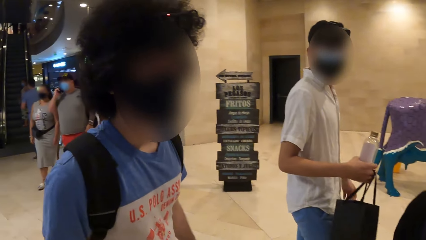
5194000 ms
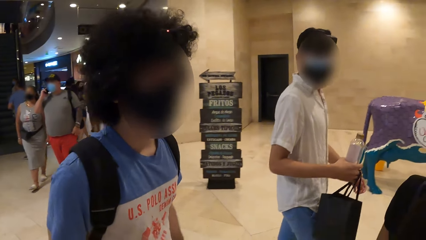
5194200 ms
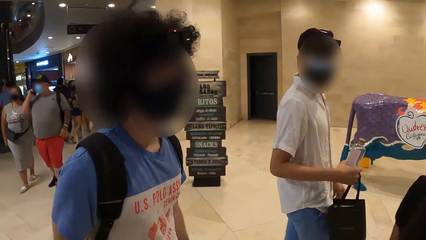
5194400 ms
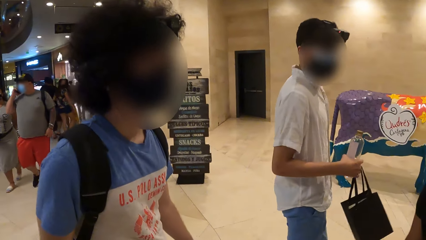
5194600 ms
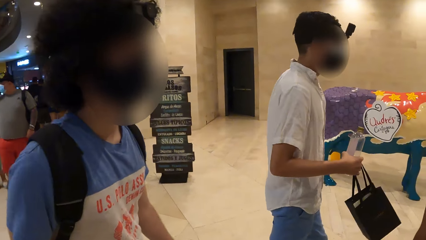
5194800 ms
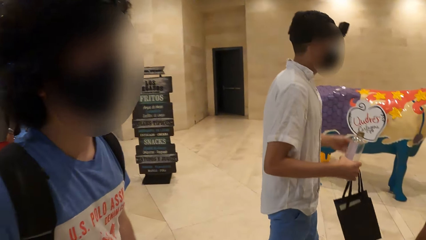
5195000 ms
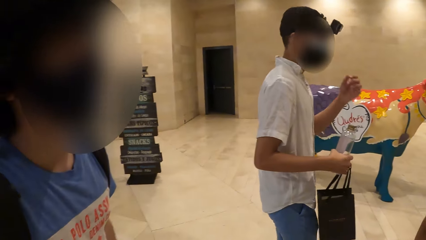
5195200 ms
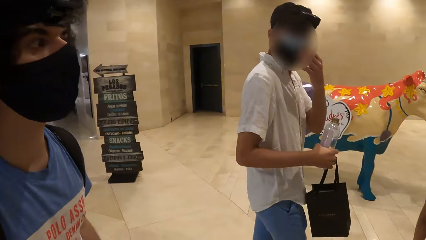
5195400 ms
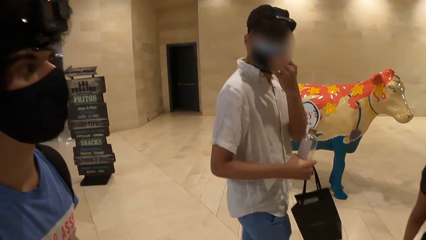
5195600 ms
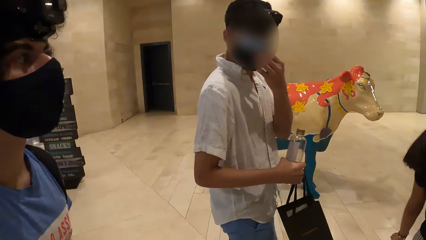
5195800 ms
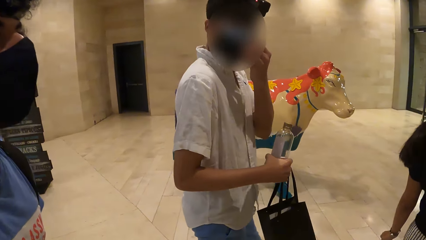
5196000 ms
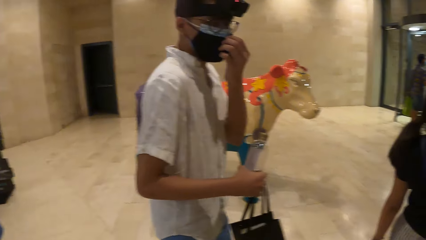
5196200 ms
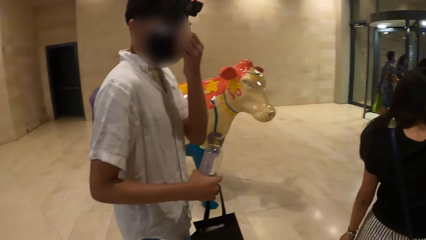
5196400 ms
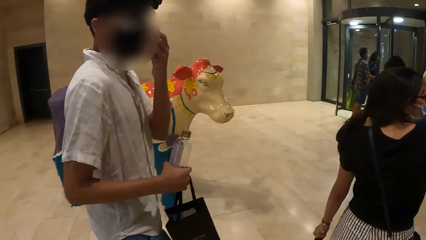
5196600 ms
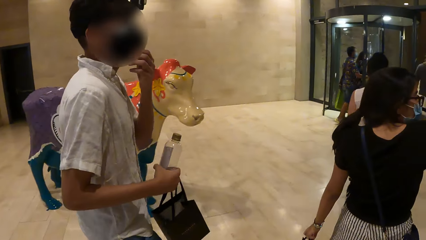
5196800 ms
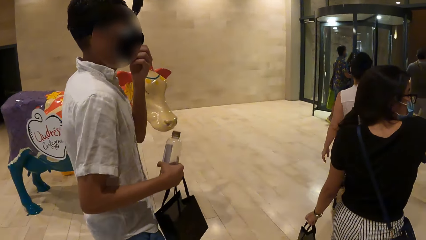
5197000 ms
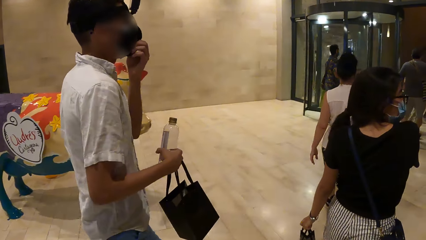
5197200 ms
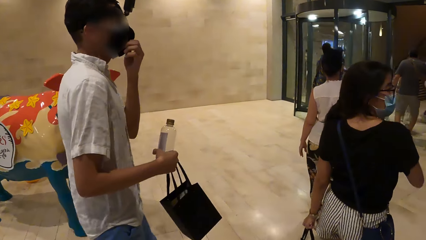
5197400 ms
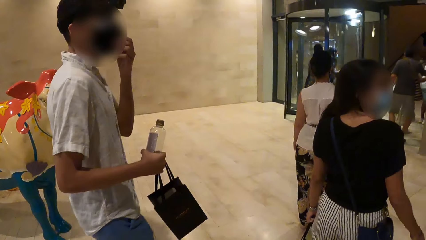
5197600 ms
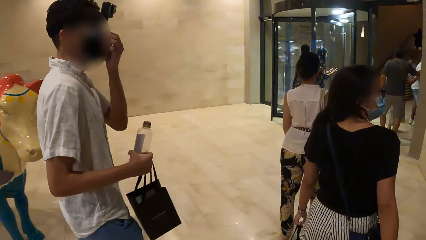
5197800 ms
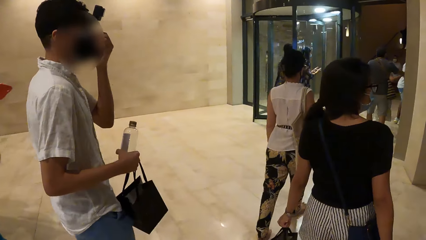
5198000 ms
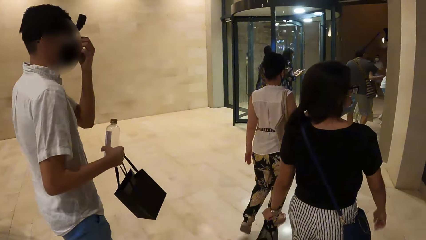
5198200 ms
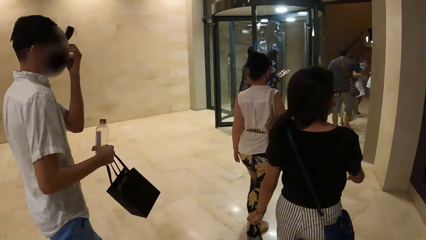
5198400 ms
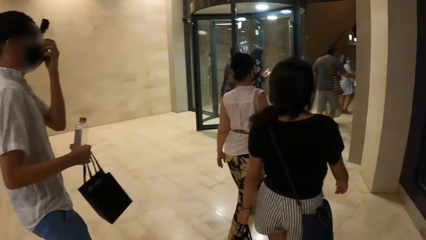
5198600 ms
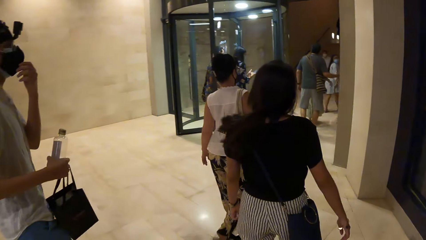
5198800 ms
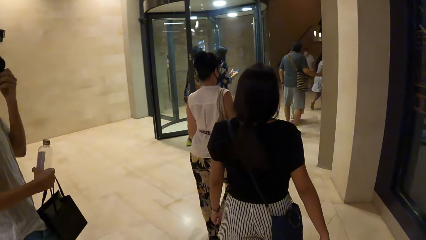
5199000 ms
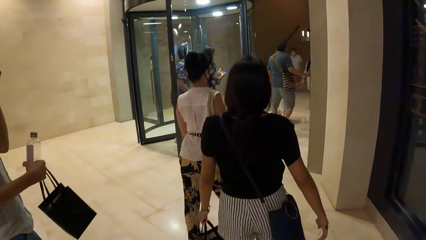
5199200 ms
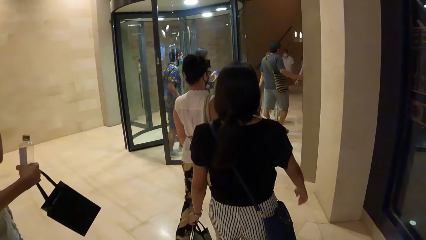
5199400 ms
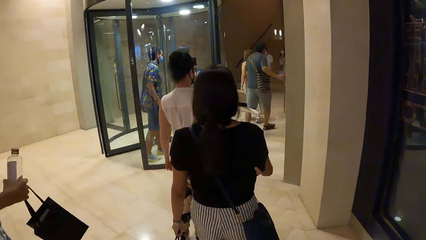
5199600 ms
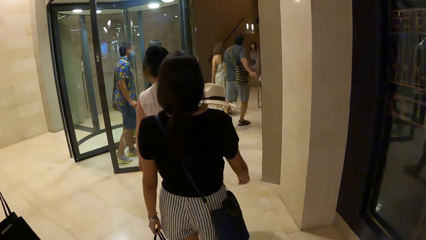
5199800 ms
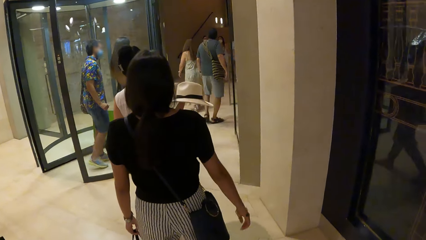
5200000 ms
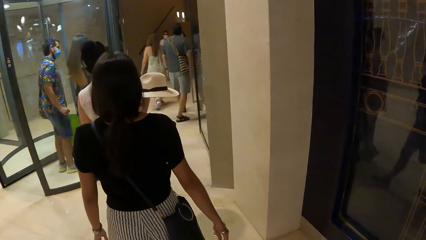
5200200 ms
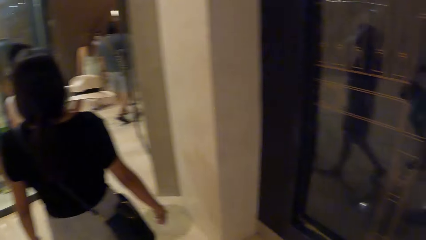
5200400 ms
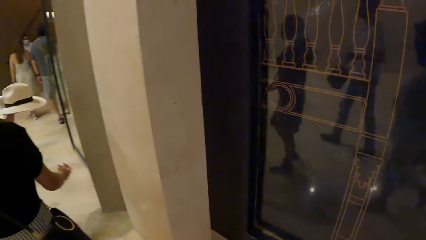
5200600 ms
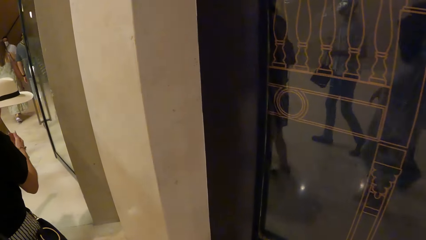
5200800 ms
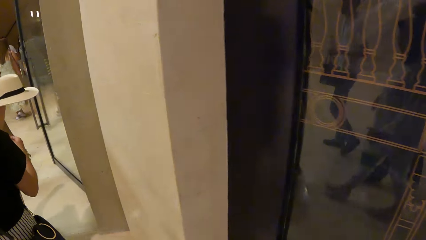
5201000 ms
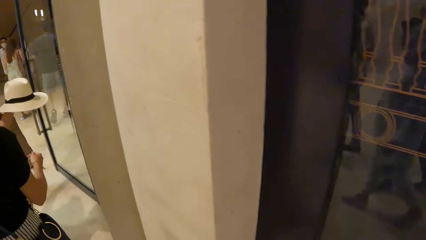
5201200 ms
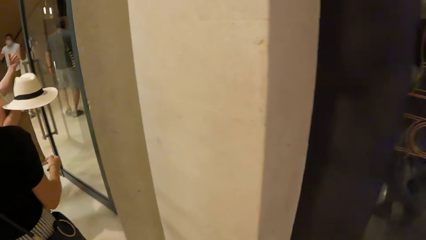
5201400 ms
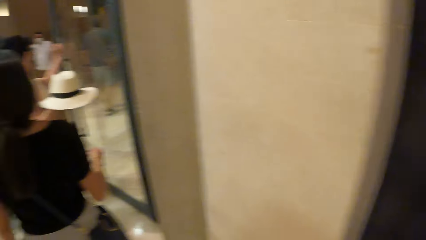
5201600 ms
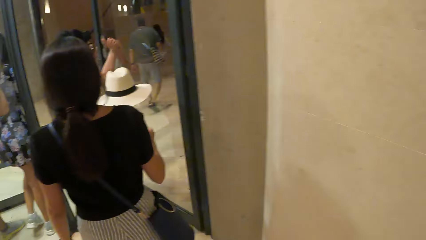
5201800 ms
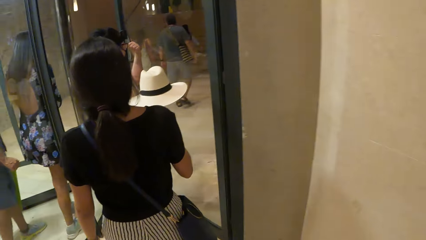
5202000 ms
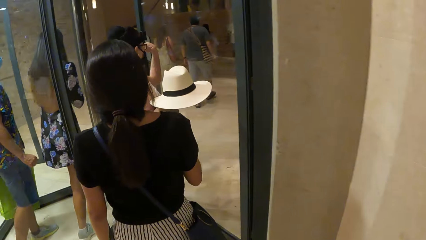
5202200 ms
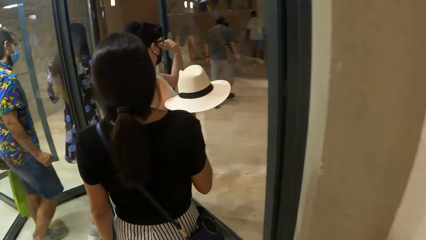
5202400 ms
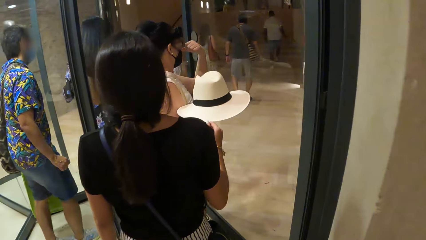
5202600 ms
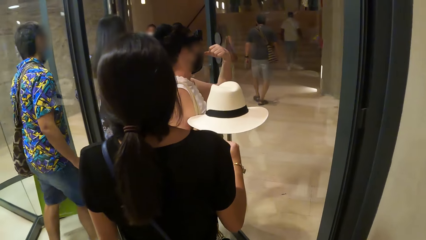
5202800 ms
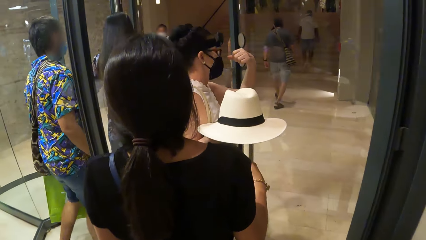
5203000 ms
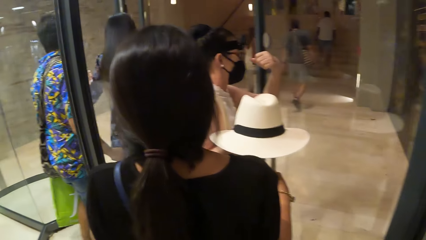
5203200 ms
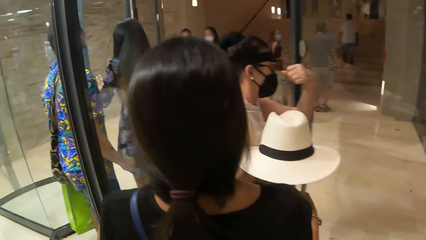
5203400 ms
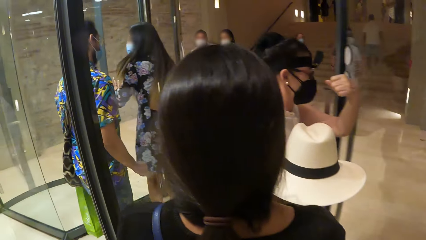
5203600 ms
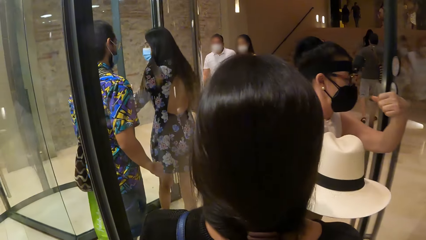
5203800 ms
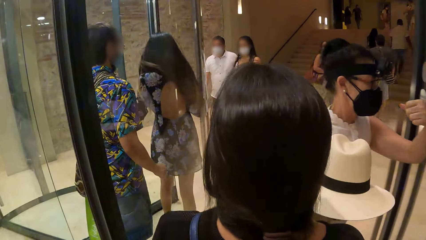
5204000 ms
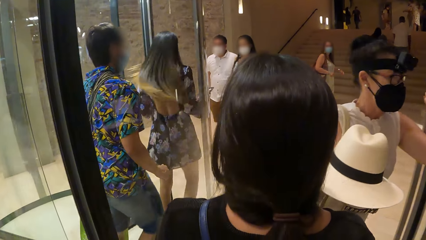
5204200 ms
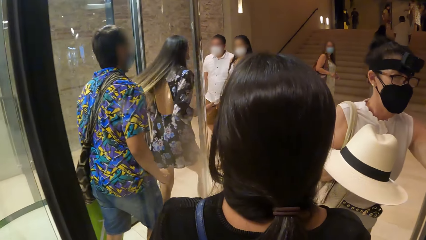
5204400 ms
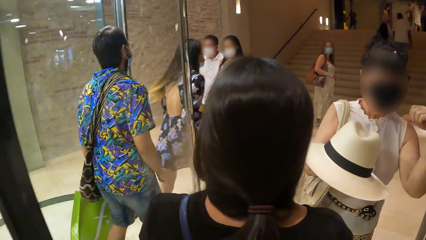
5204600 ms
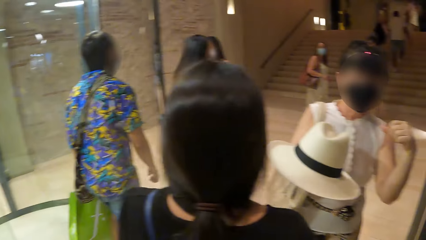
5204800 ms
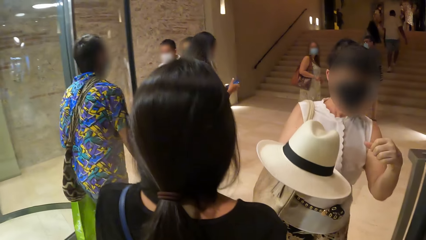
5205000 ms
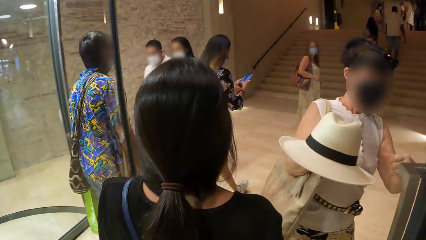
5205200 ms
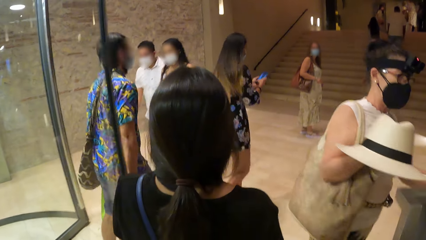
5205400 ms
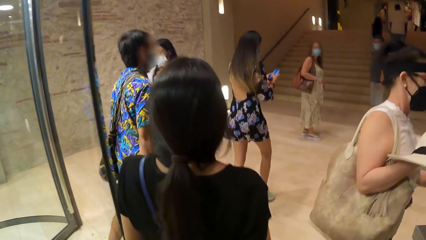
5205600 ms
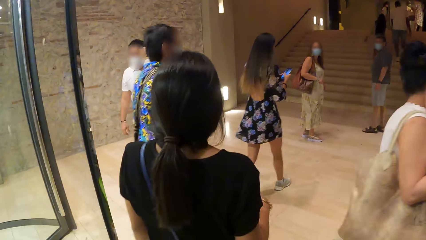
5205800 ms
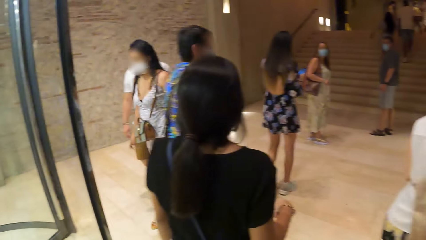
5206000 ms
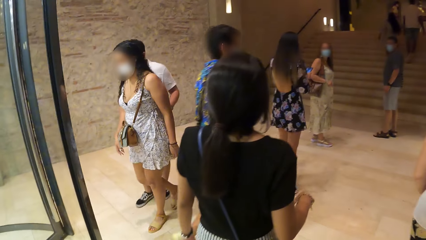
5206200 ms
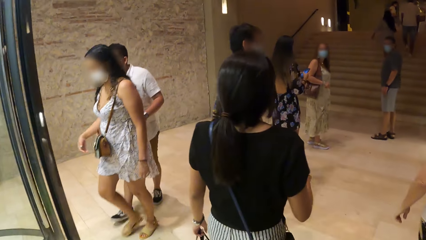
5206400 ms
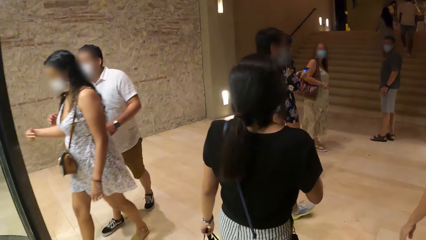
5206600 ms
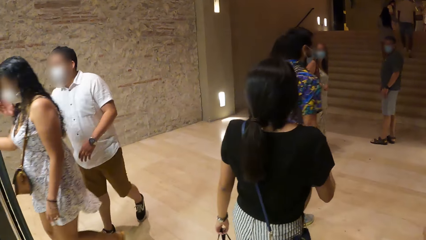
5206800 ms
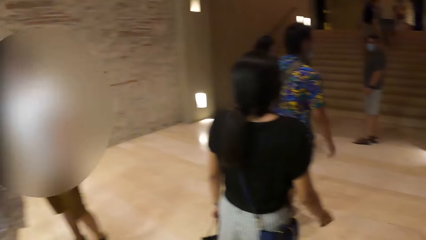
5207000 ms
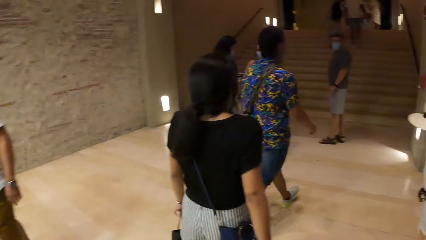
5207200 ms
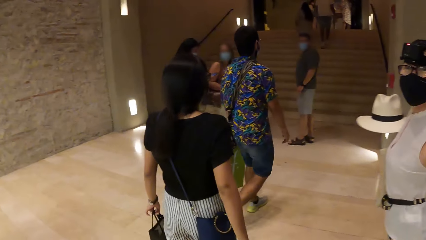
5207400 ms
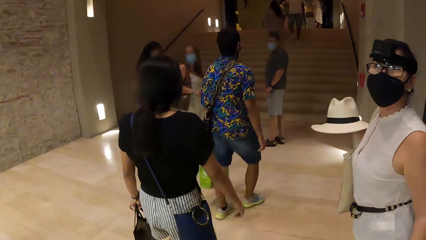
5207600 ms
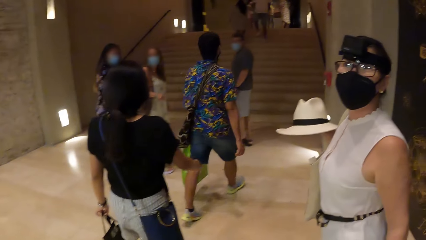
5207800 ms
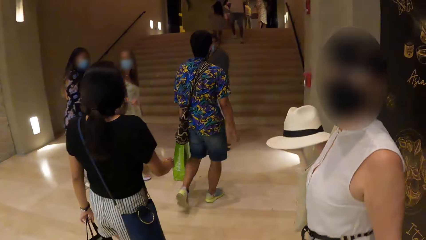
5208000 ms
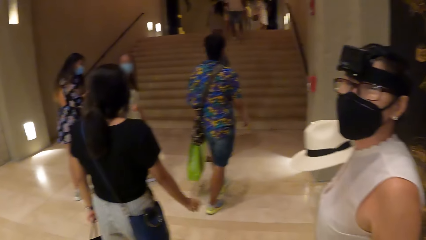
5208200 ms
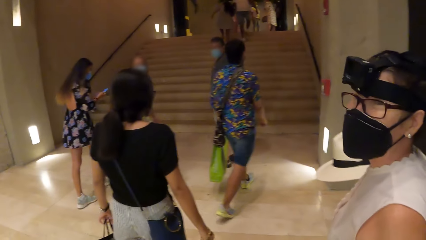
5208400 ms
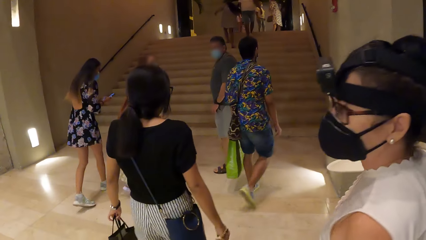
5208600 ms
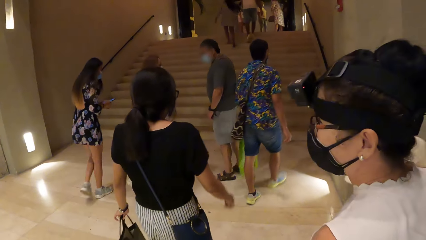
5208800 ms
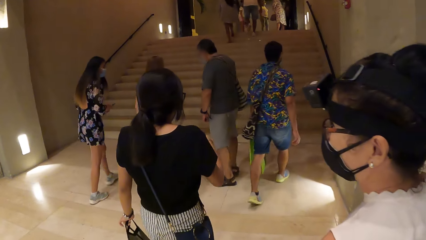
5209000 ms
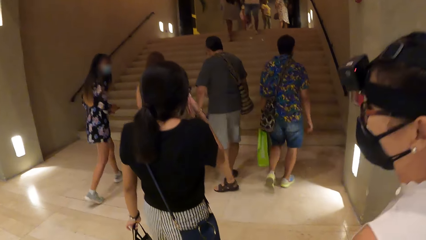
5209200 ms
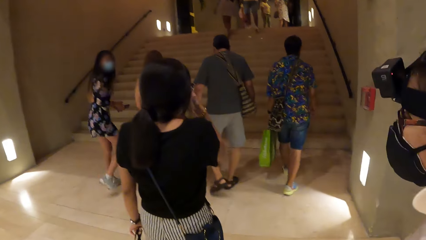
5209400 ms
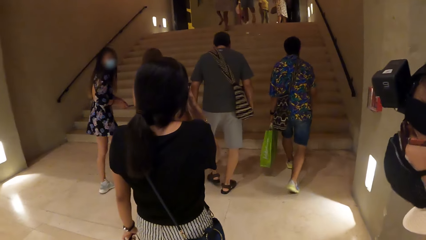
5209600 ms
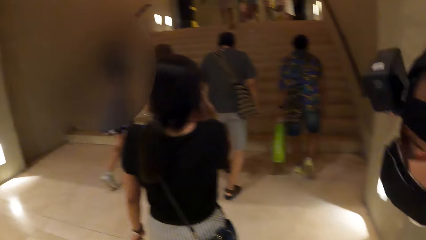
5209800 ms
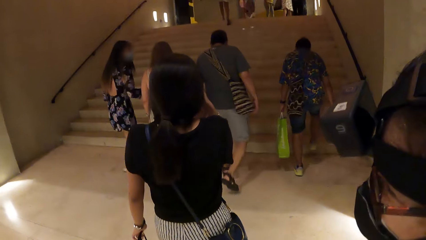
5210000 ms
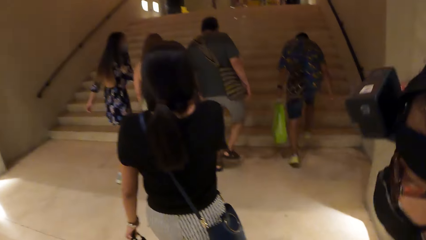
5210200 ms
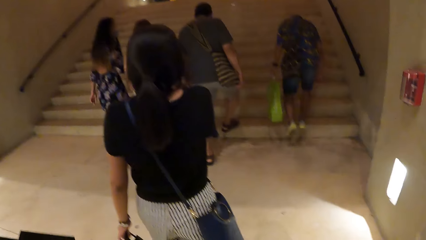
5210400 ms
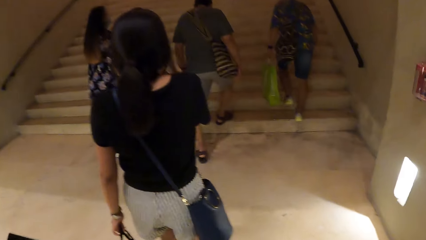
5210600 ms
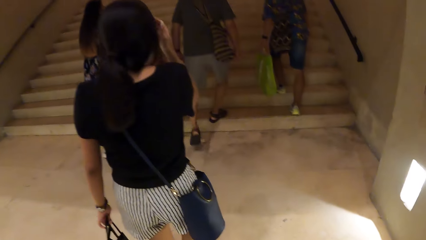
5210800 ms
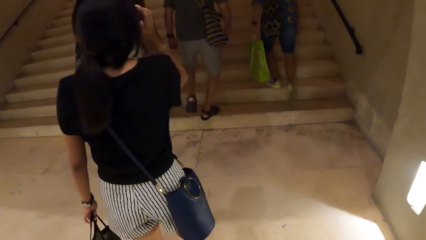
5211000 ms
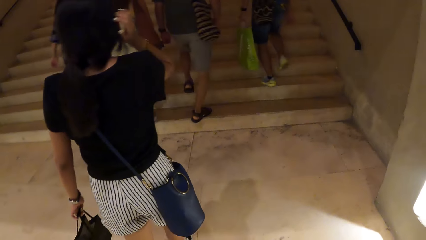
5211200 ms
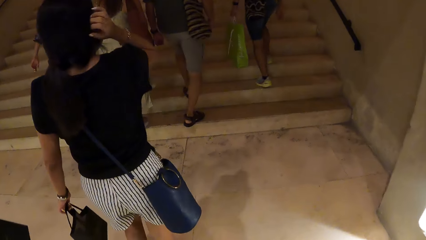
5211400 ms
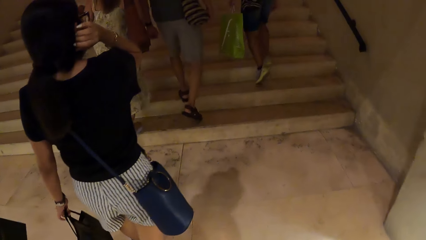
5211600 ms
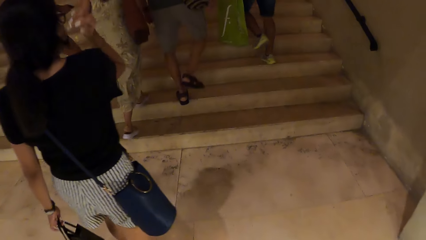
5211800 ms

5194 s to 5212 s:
The man talks to the camera wearer.
